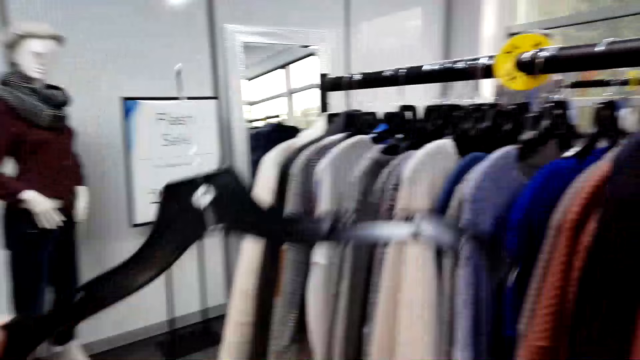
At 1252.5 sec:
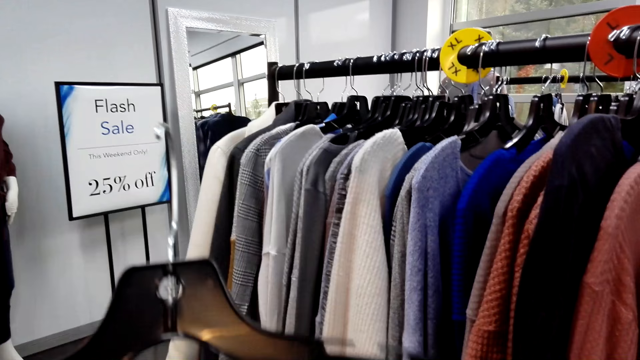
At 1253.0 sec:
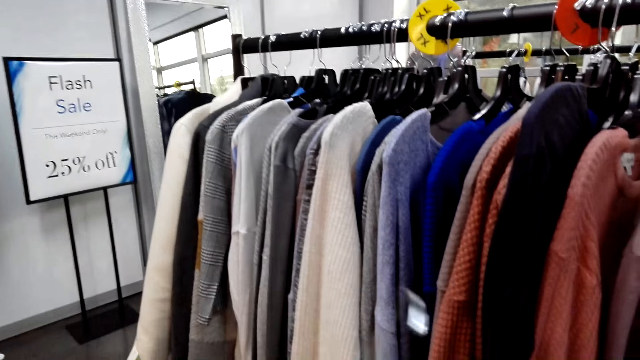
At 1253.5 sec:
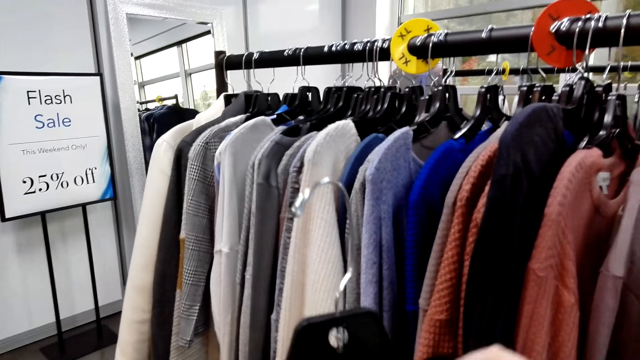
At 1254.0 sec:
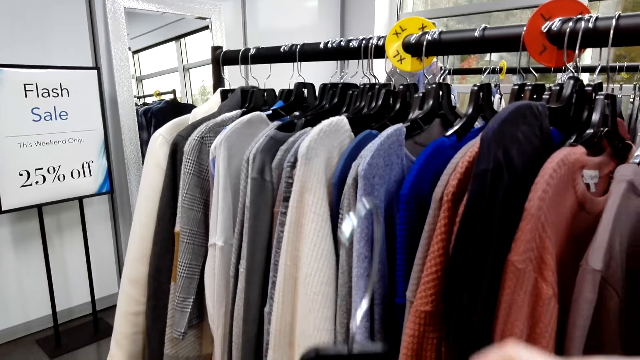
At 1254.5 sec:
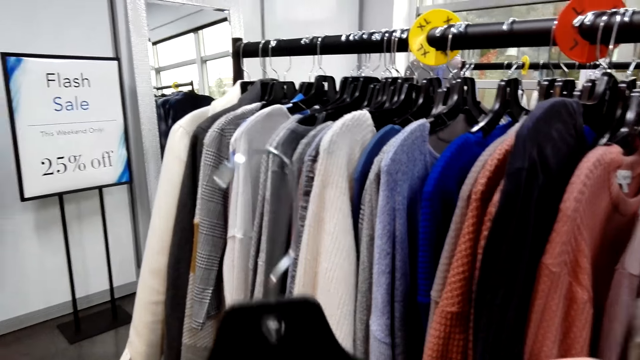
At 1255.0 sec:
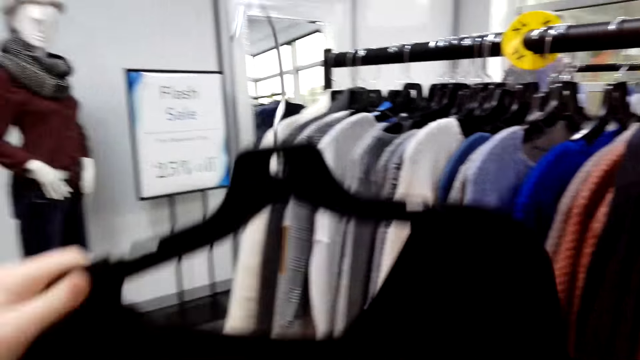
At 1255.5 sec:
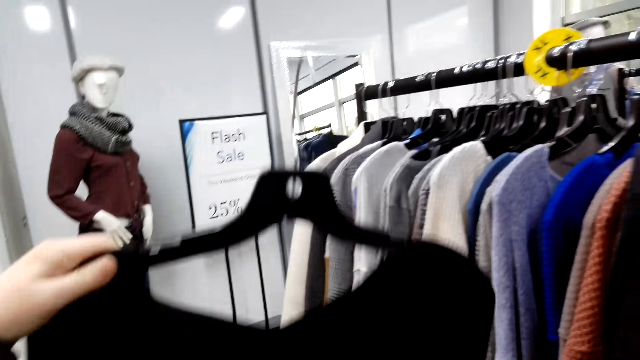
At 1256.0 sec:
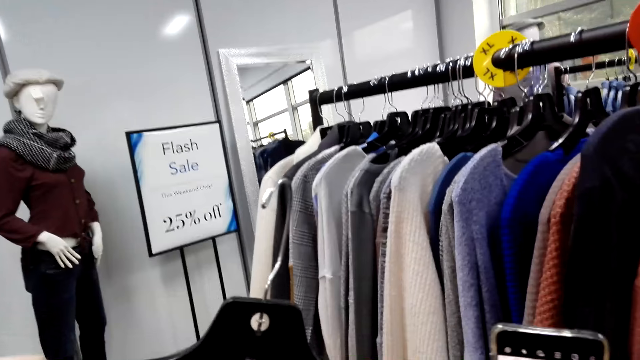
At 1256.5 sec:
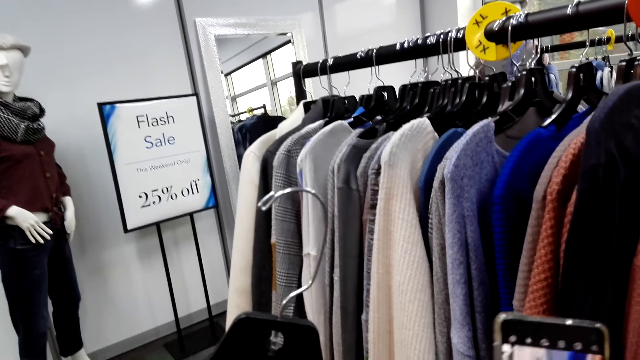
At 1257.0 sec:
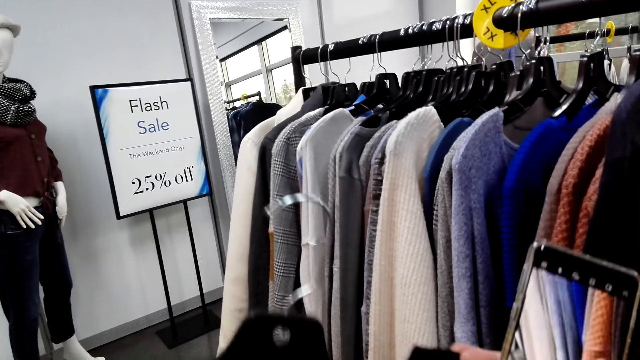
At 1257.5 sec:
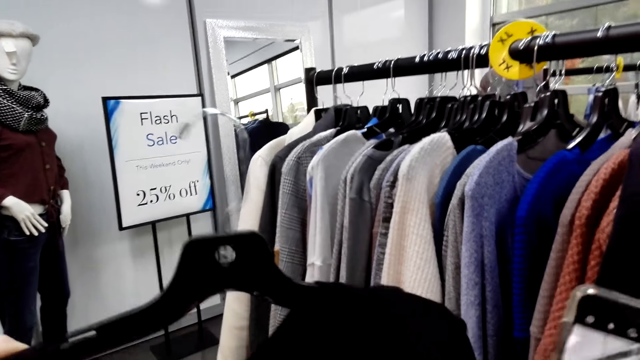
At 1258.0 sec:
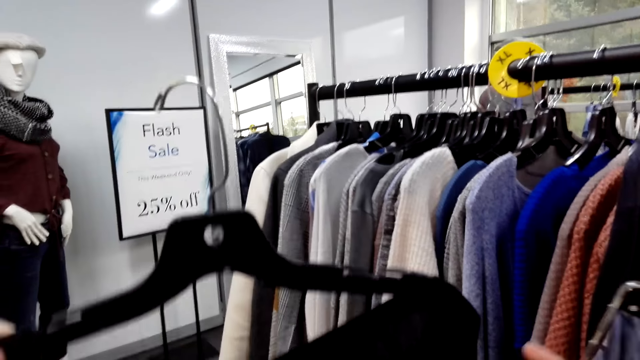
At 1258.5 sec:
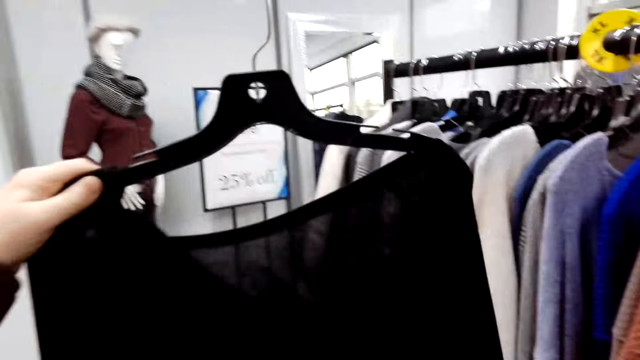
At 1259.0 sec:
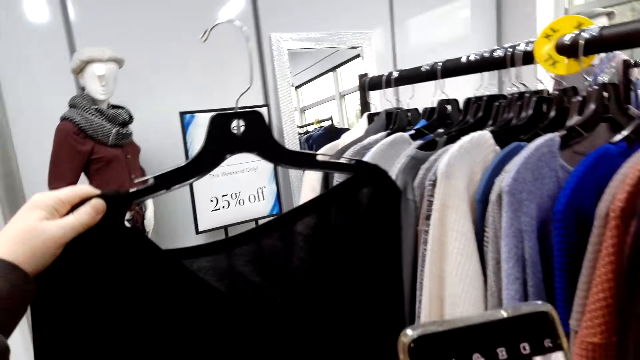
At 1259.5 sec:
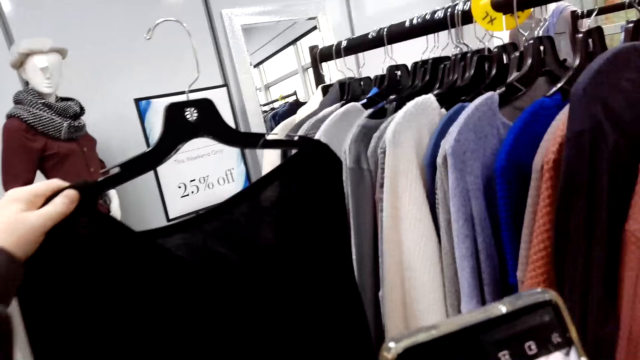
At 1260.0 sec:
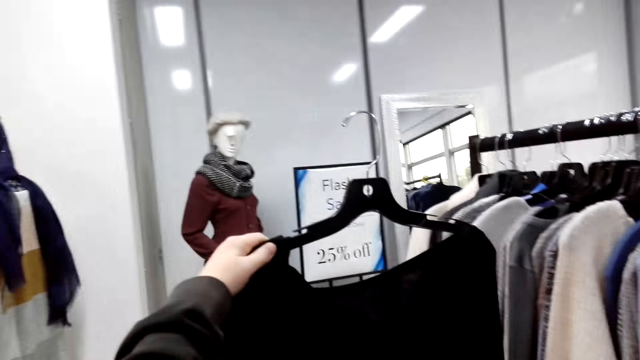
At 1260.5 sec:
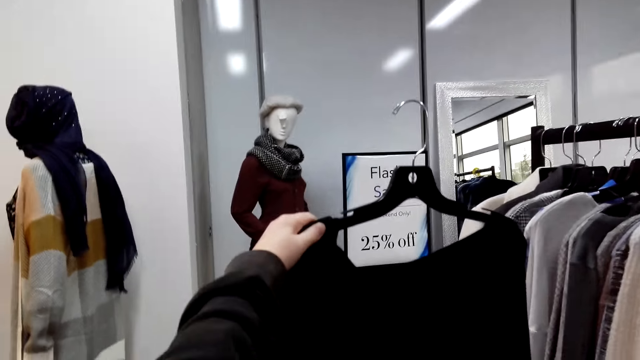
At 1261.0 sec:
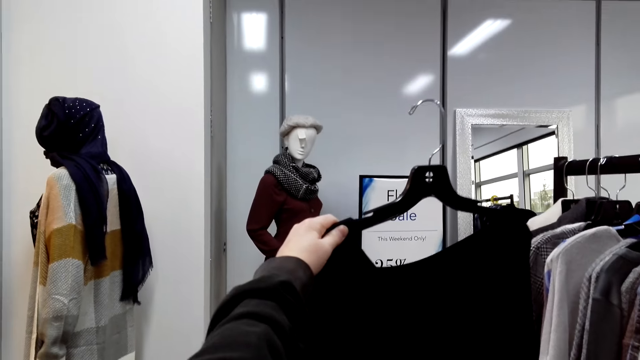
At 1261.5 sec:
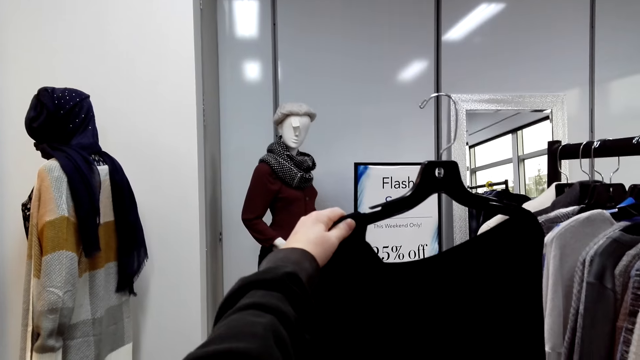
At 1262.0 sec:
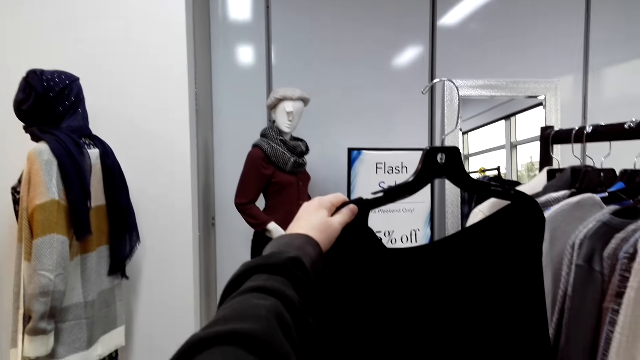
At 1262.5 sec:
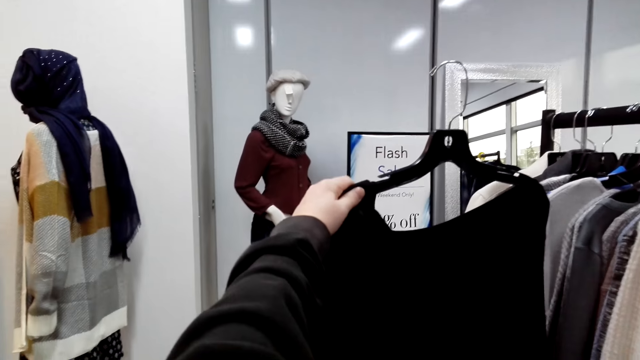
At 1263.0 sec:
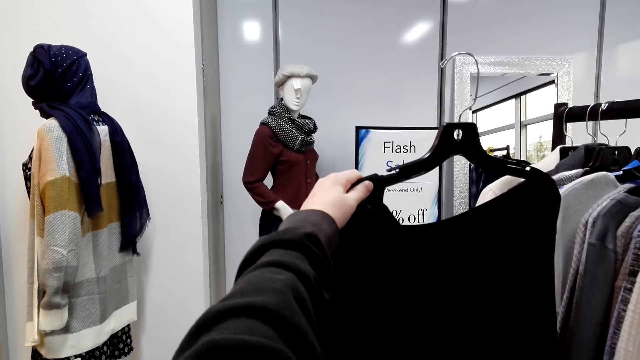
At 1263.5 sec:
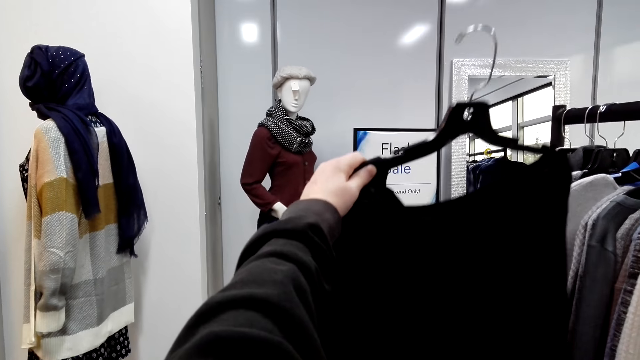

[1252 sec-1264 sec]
The camera wearer hangs a blouse properly. She raises the blouse. She takes a picture of the blouse with her phone.

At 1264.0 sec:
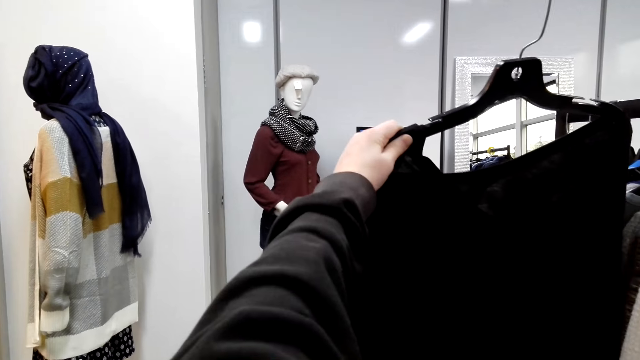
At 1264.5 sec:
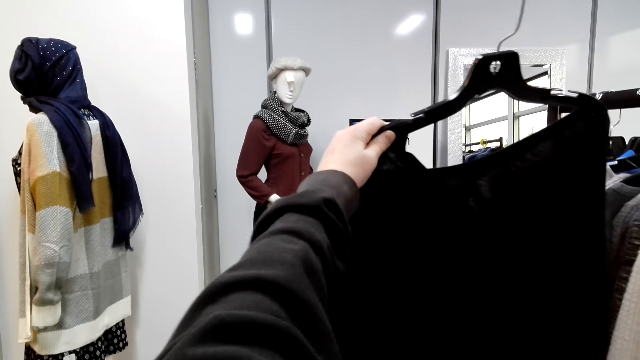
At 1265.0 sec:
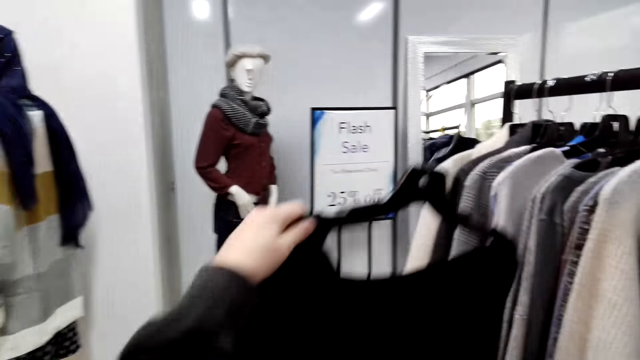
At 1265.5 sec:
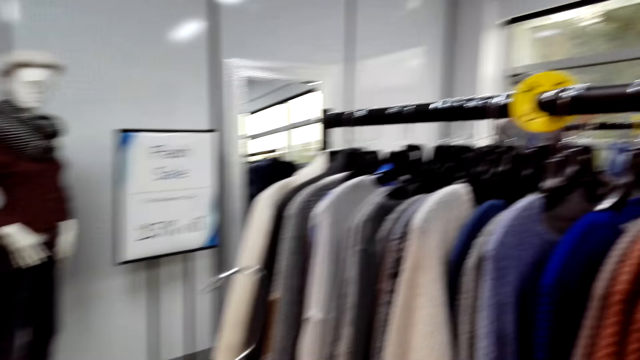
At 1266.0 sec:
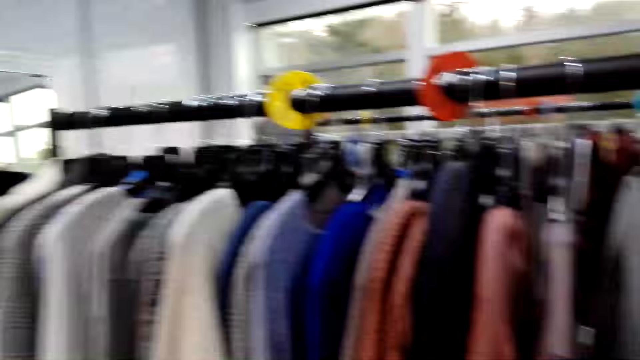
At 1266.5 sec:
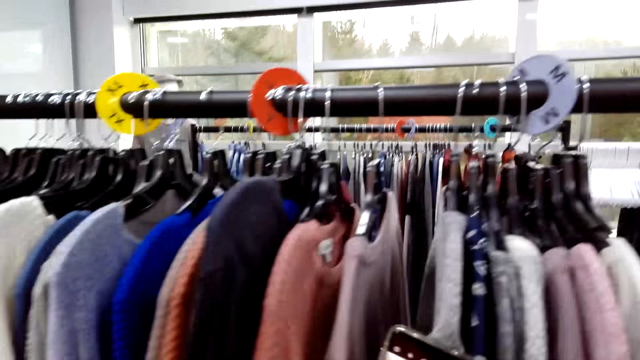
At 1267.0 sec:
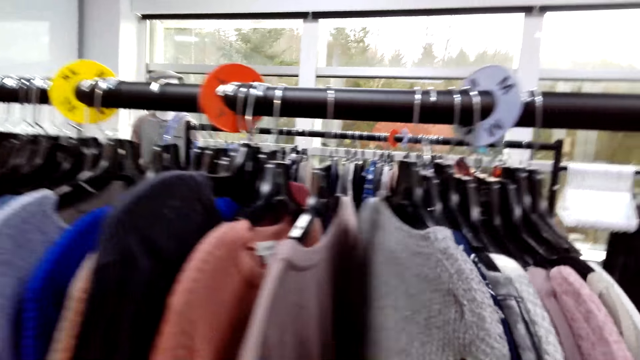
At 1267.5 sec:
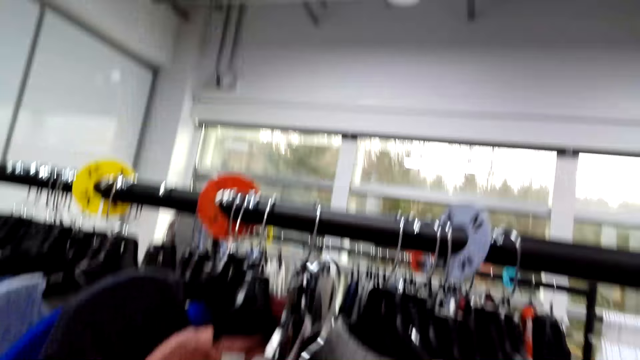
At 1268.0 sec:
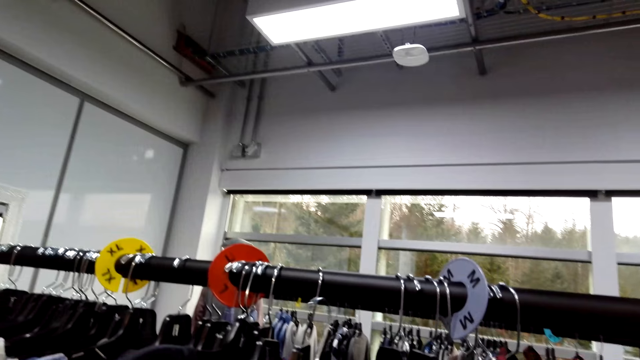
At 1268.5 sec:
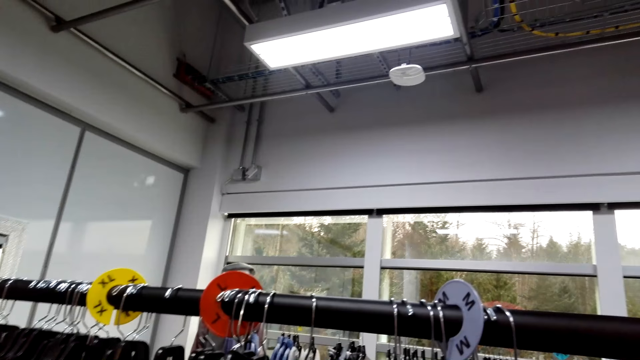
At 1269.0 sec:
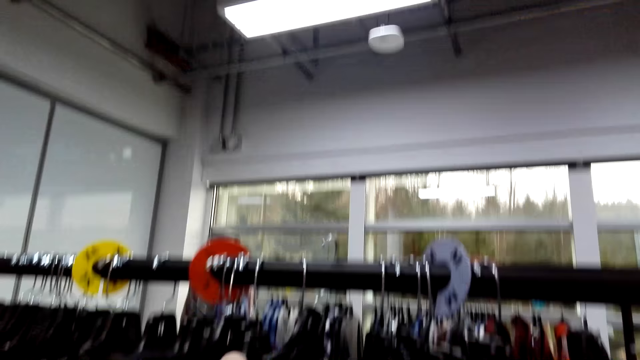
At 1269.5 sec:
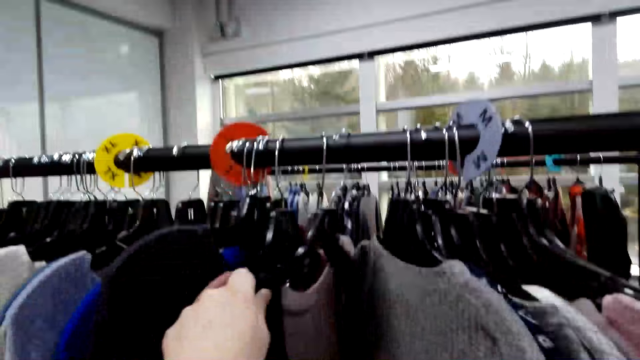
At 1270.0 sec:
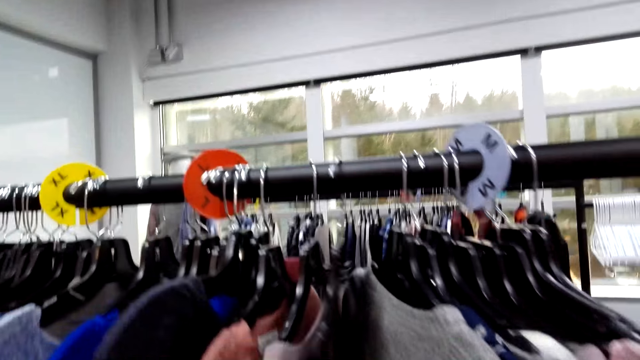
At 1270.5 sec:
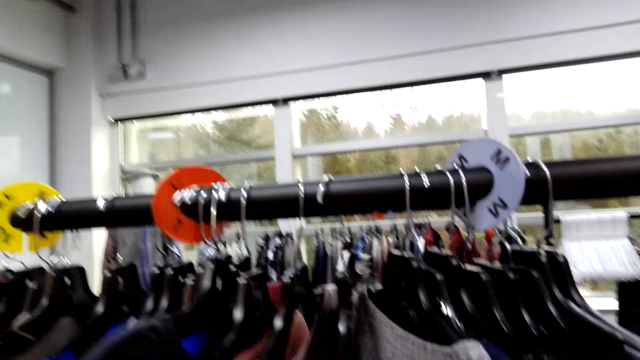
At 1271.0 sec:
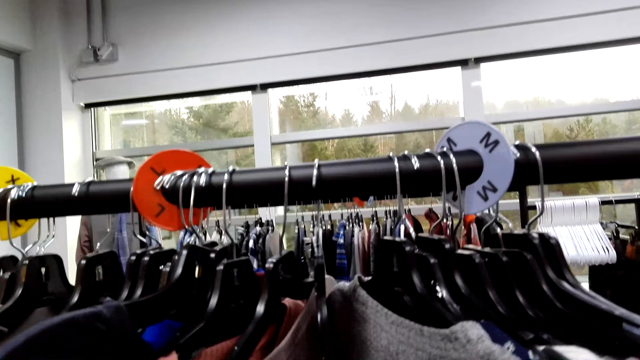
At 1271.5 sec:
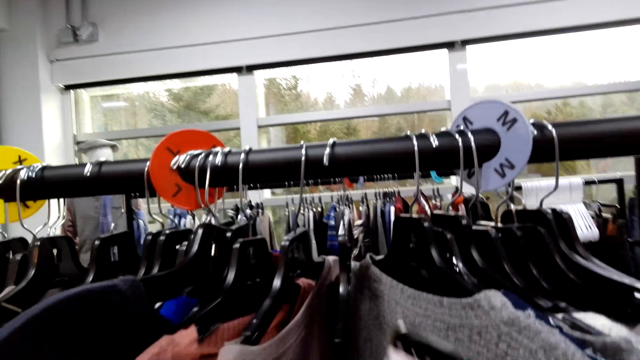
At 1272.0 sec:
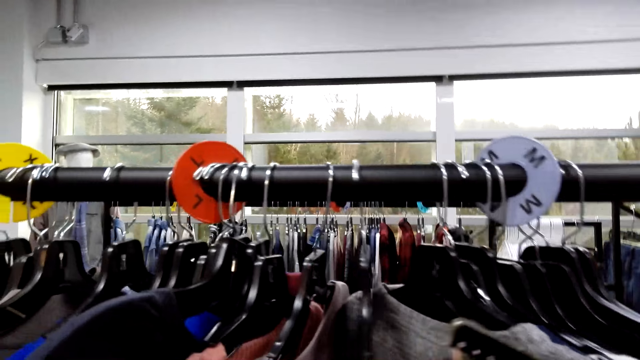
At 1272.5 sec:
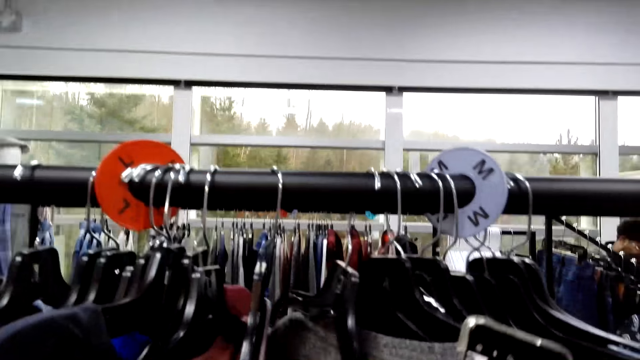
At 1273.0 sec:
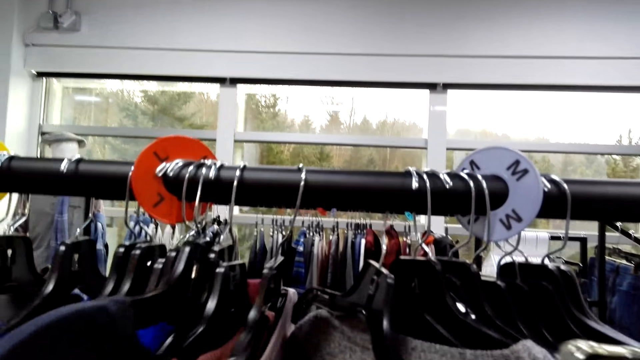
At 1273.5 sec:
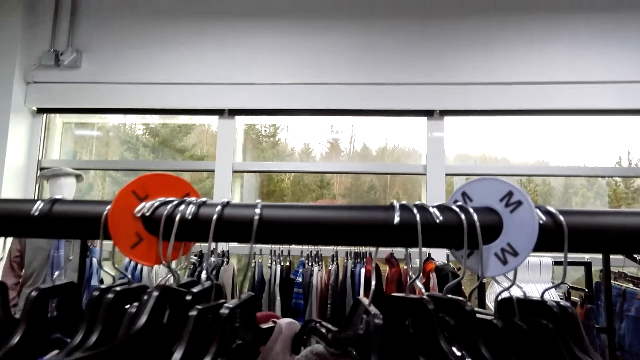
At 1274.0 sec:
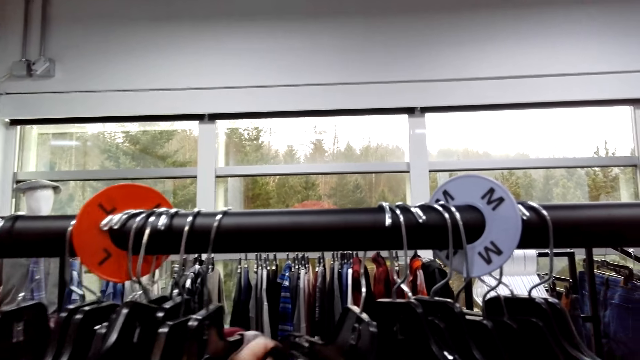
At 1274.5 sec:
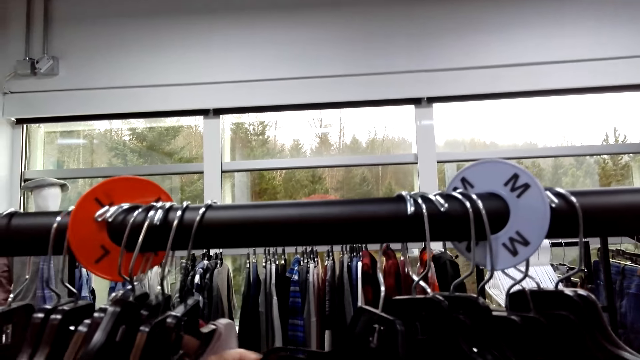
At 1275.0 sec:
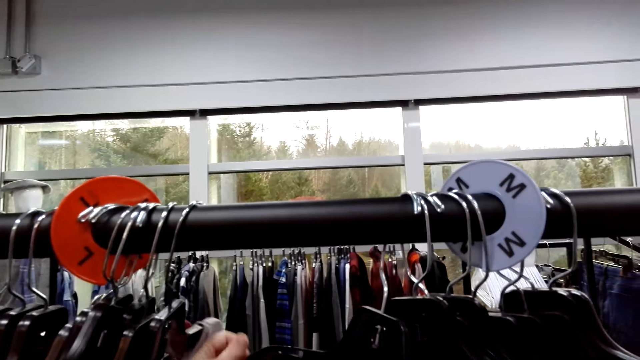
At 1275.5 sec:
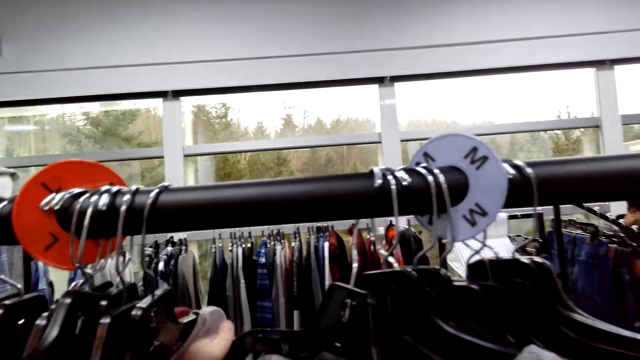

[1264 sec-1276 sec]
The camera wearer turns around. They return the top or blouse back to the clothing line. They hang one side of the blouse.
